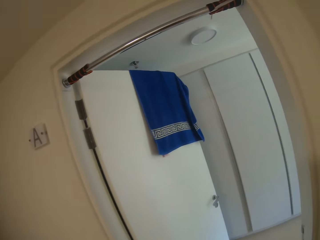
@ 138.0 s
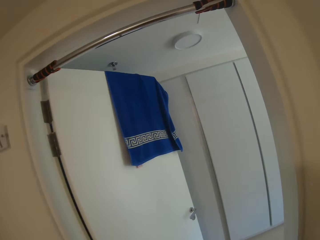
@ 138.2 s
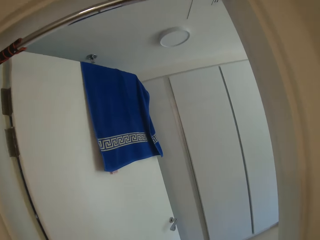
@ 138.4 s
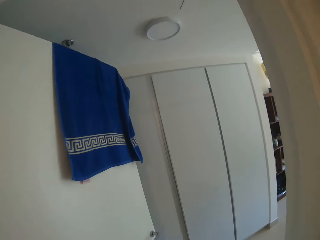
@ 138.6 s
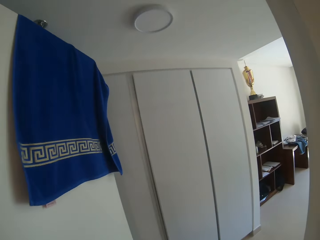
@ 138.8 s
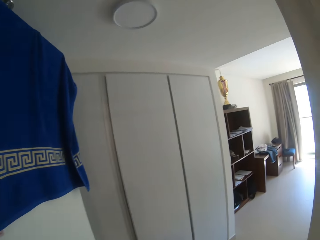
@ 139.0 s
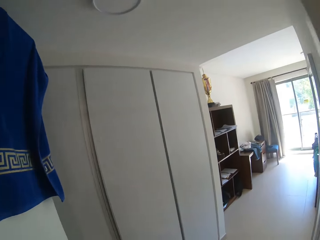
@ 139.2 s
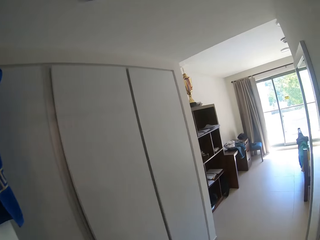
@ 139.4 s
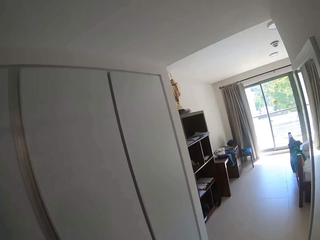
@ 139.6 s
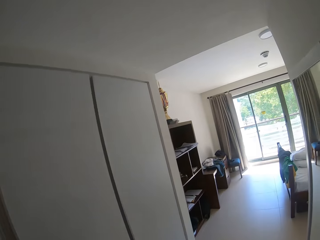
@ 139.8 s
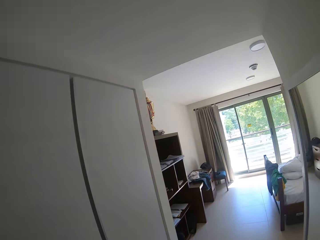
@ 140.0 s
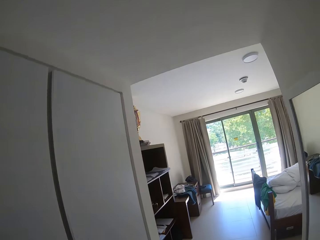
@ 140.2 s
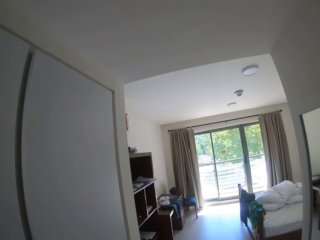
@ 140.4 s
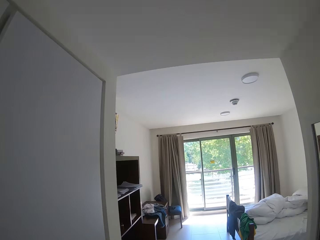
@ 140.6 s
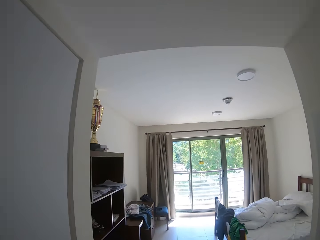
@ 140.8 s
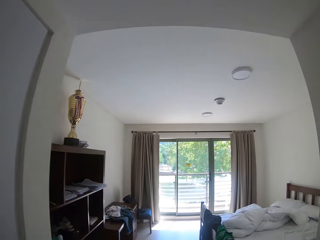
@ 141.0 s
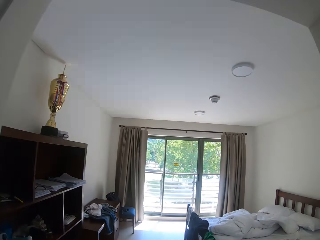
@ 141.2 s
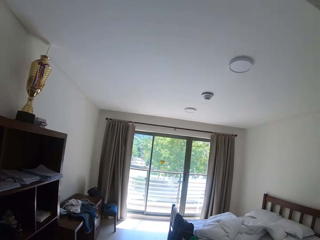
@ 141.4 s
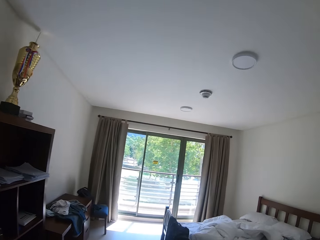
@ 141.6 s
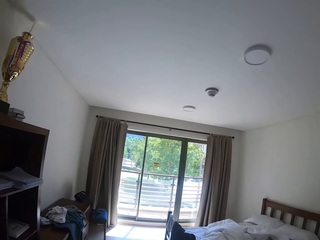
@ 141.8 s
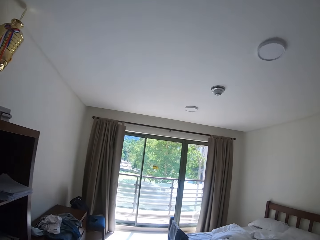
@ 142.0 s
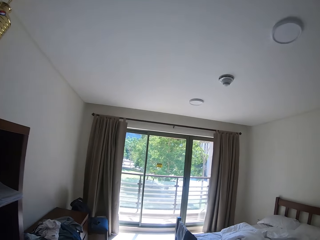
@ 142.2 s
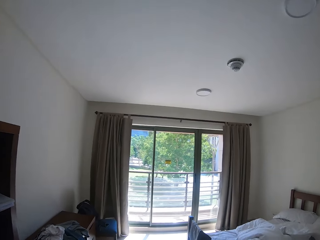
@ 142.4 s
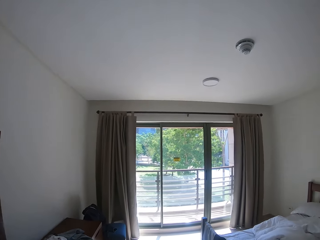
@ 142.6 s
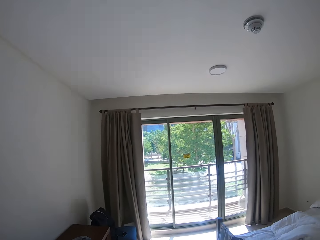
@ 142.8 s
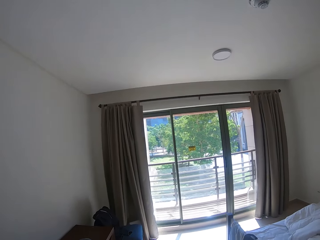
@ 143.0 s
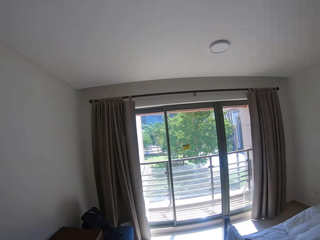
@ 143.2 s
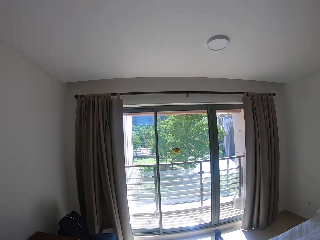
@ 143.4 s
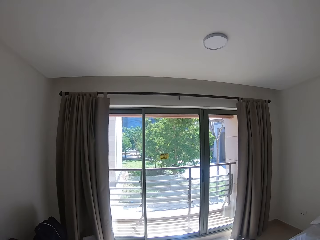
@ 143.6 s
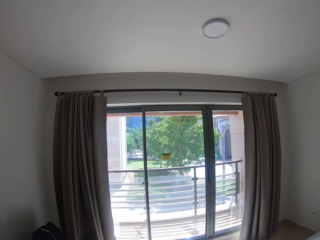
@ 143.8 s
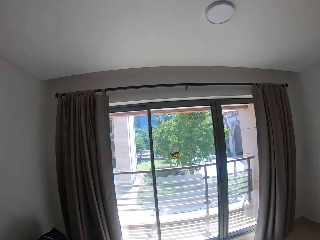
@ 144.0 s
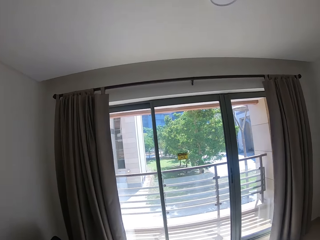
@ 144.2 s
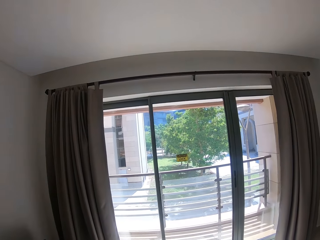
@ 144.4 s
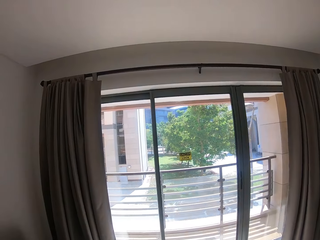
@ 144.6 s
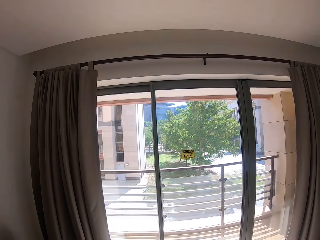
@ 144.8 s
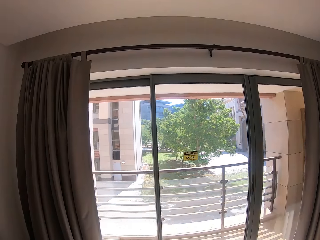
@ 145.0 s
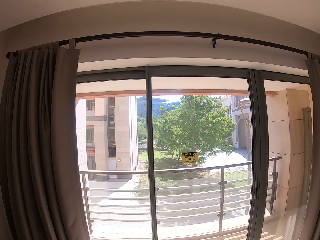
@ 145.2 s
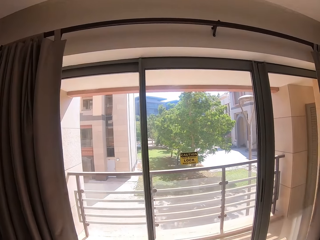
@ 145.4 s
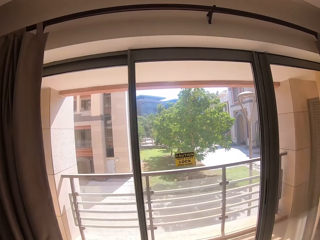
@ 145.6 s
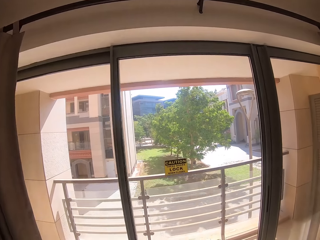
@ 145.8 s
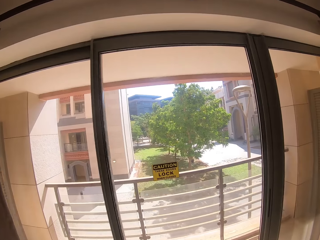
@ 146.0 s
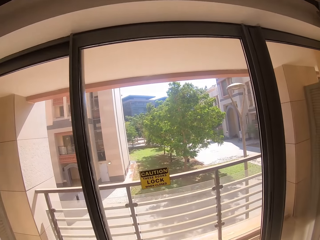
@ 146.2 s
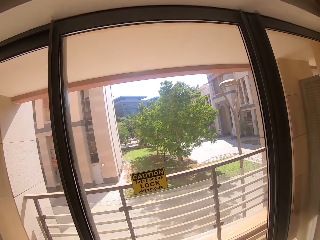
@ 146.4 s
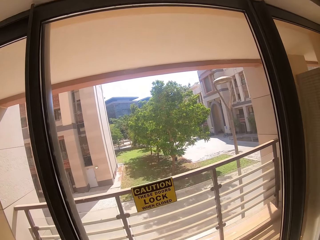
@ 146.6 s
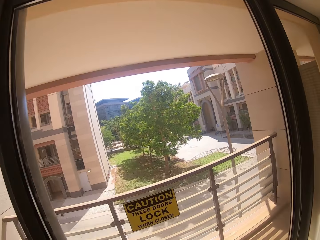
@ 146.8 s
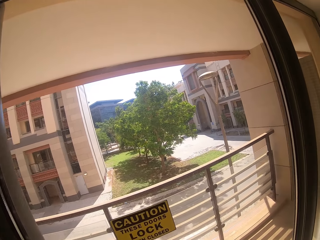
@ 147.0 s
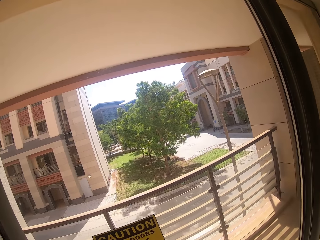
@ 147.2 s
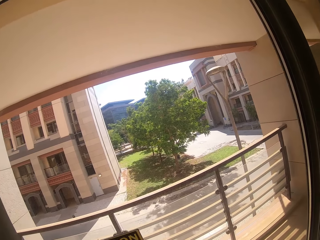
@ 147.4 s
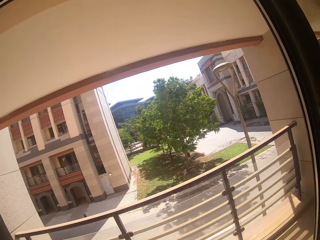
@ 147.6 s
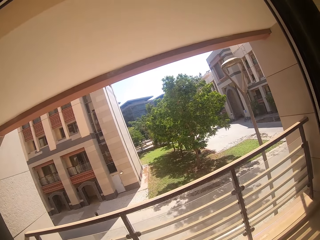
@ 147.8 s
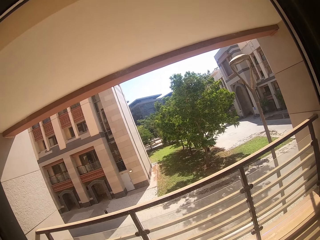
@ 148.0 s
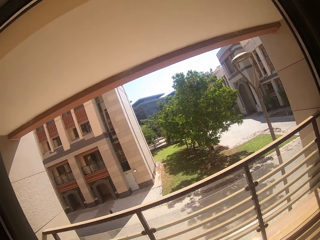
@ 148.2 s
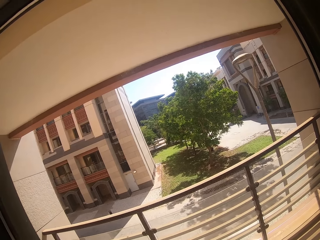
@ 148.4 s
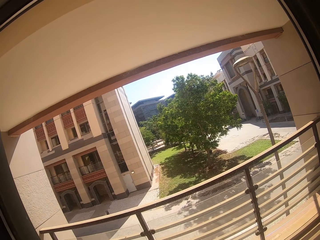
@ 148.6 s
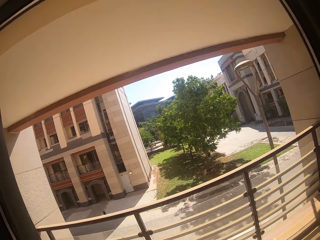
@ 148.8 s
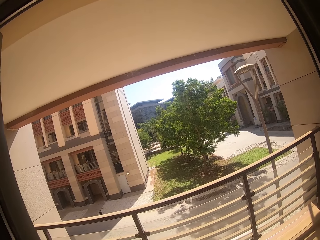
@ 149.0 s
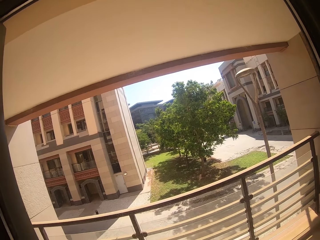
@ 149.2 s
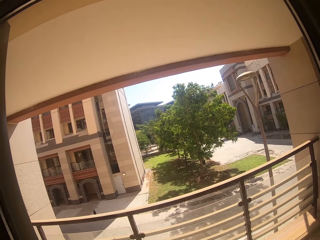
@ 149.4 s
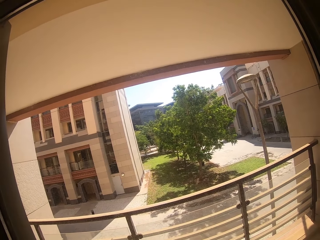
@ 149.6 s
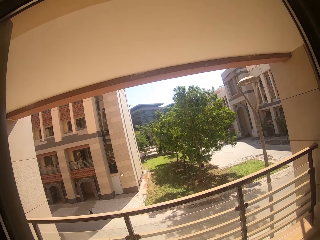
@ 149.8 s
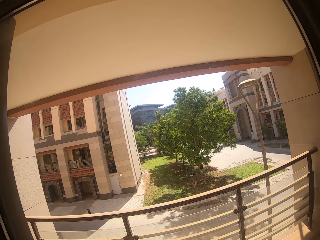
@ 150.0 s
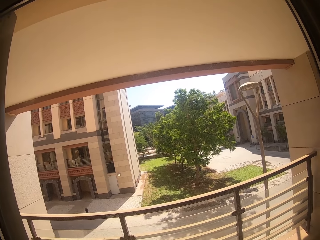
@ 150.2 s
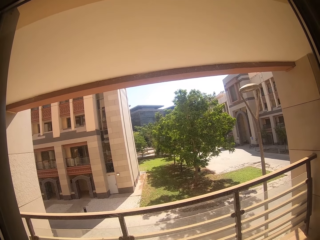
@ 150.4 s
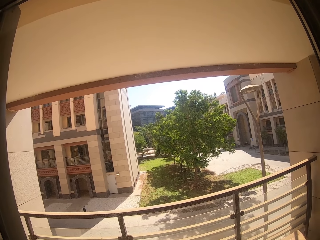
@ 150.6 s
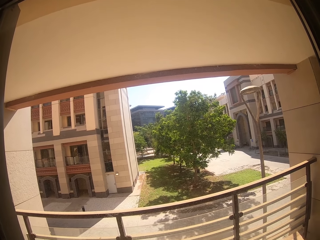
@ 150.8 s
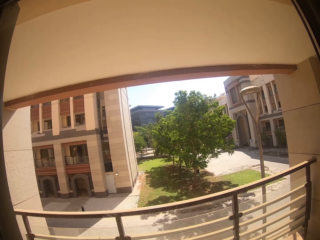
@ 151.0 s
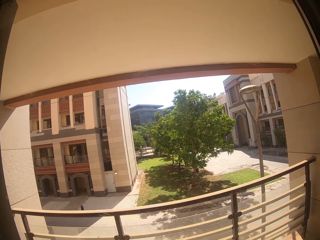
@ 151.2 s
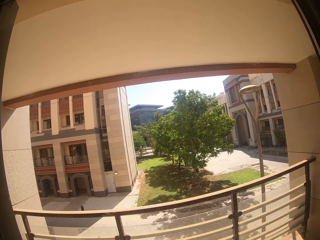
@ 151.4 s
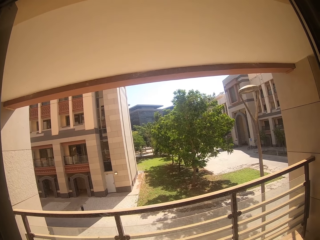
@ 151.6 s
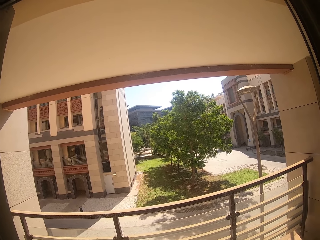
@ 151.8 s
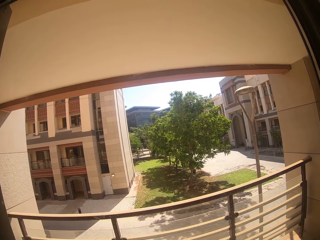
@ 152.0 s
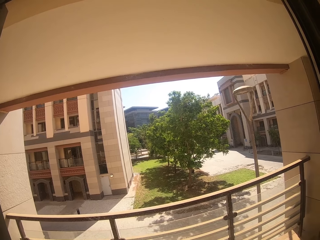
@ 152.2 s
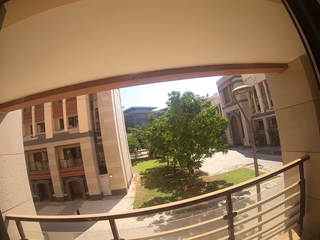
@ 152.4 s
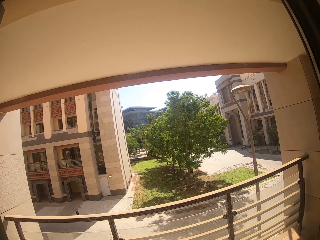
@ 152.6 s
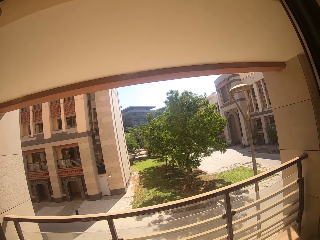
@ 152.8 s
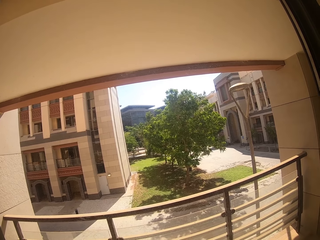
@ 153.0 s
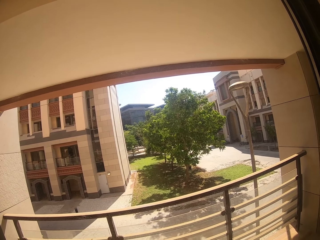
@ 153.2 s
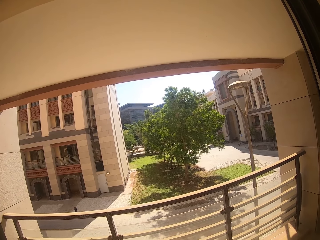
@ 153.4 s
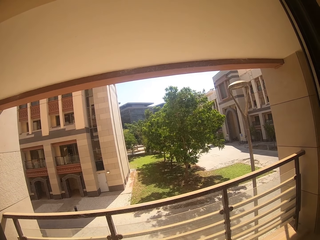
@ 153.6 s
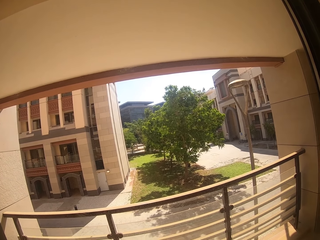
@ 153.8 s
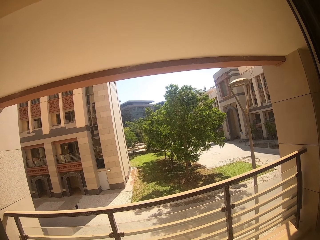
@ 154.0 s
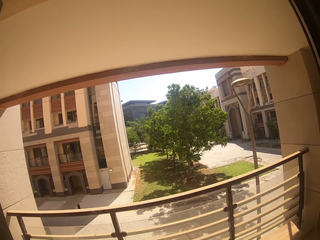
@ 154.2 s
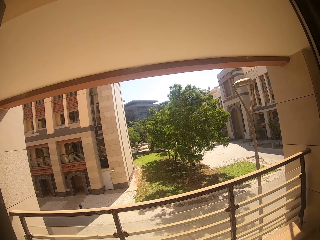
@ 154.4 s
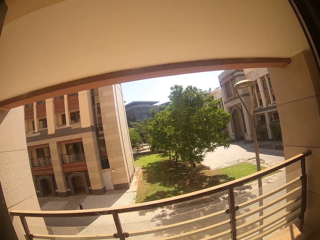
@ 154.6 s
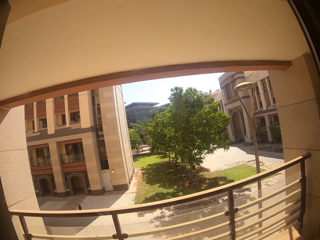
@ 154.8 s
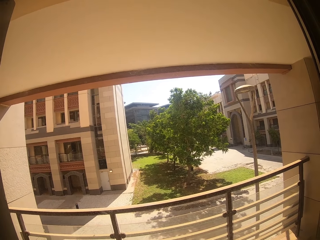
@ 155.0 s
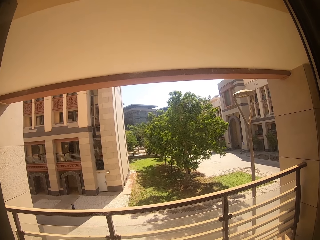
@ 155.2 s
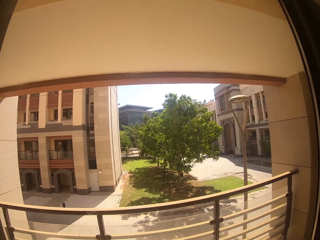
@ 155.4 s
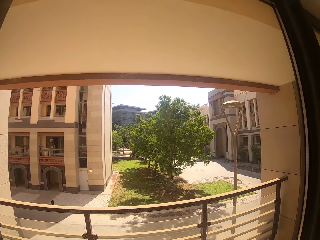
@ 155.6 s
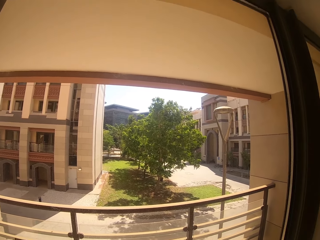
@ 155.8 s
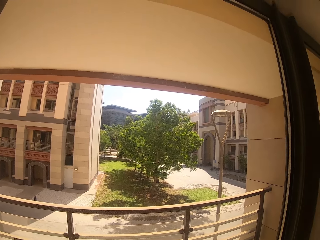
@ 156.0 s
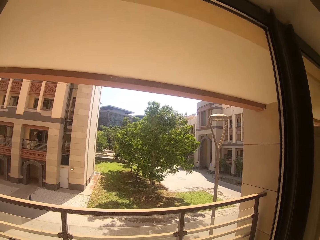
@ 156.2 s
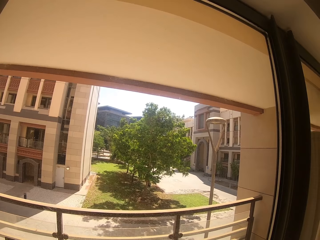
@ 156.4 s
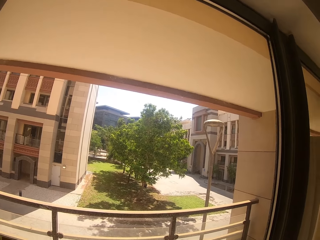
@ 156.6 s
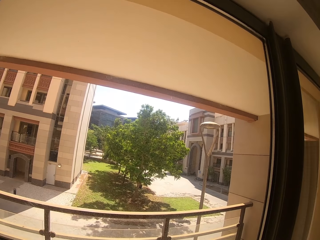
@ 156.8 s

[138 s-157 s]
The camera wearer stares at the building. They look out of the window.

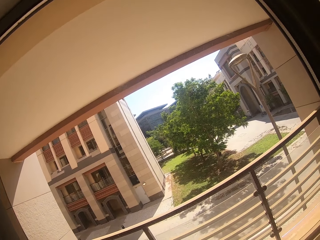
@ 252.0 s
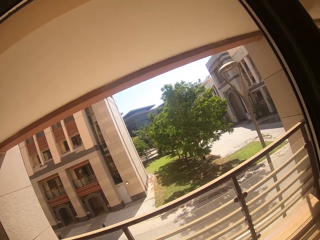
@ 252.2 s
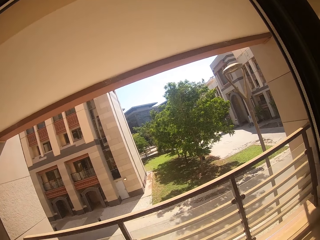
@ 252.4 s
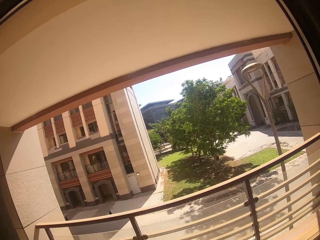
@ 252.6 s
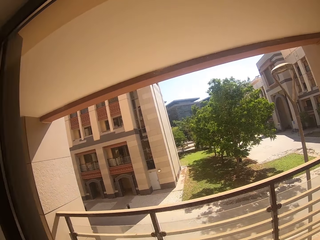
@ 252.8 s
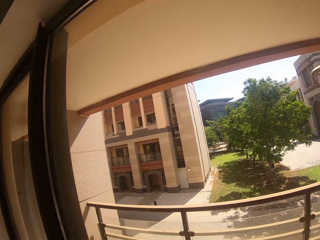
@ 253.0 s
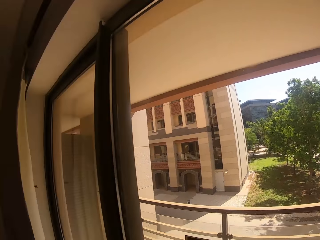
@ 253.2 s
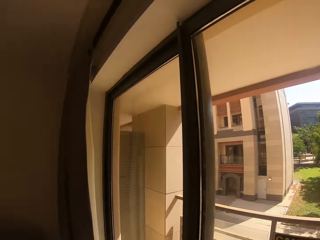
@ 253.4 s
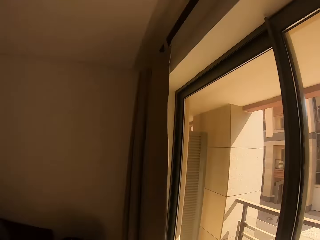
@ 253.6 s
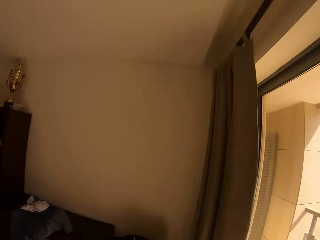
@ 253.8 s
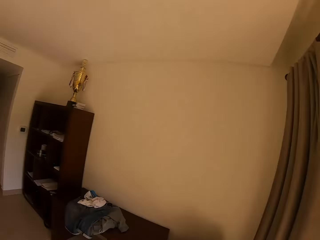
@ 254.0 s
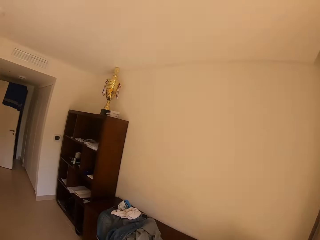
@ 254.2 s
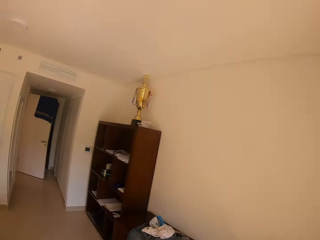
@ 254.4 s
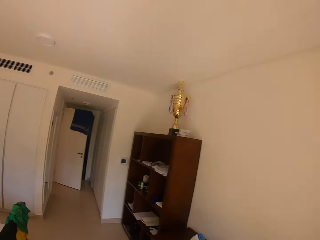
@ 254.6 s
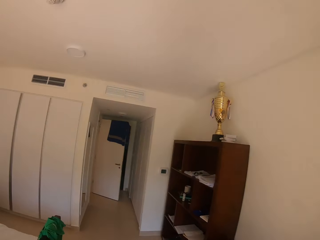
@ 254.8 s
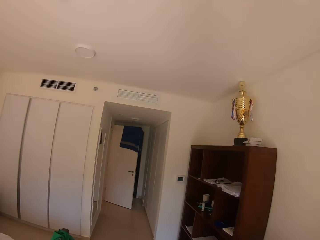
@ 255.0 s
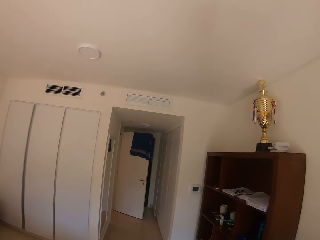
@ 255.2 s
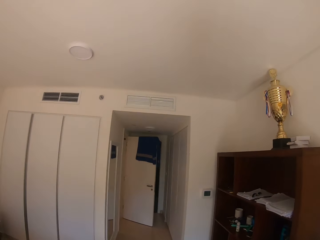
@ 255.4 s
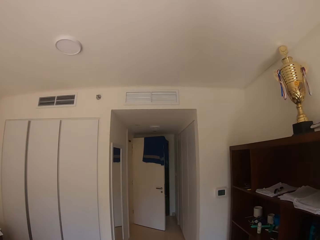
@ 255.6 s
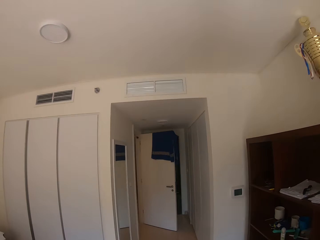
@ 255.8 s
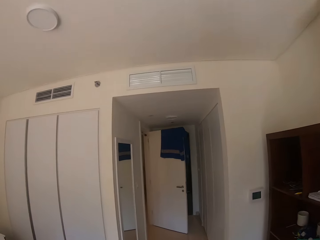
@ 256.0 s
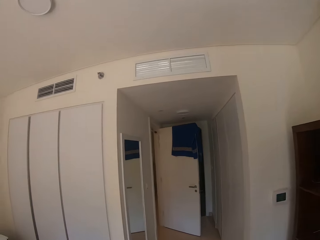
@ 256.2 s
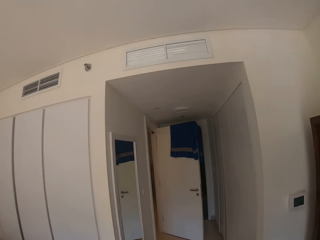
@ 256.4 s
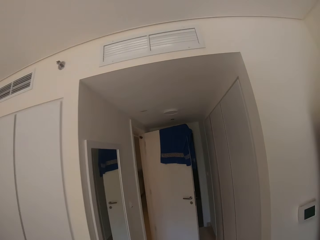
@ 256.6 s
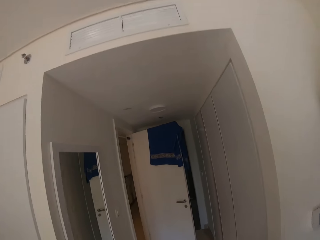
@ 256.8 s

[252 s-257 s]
The camera wearer walks in the house.
